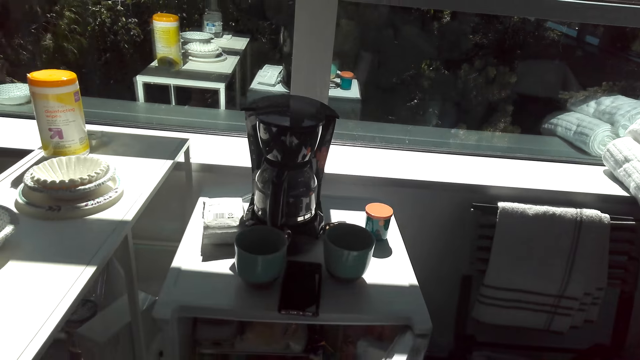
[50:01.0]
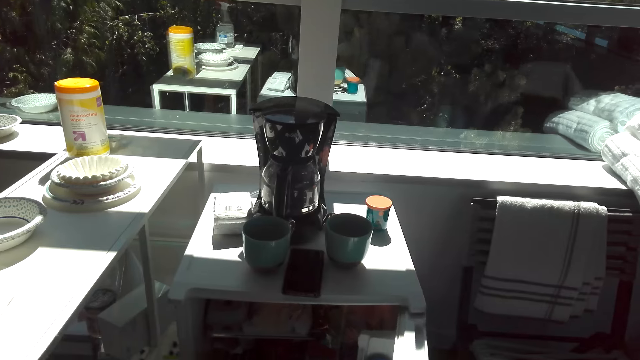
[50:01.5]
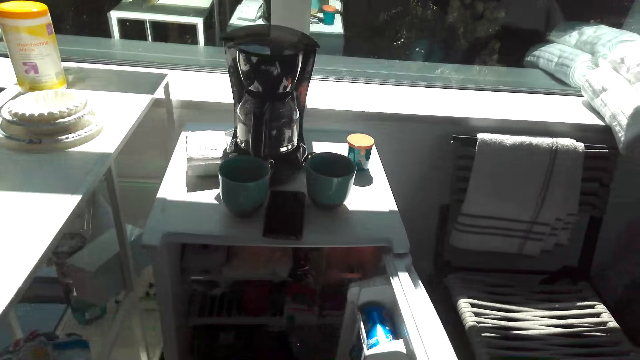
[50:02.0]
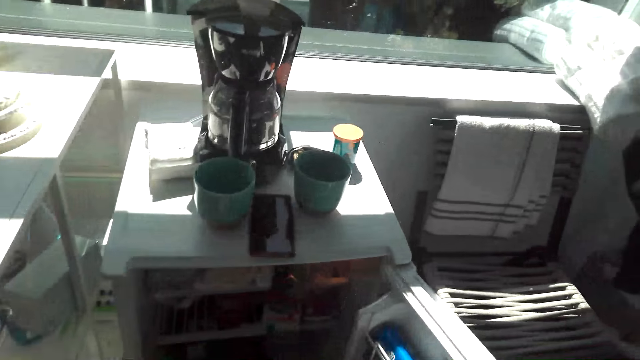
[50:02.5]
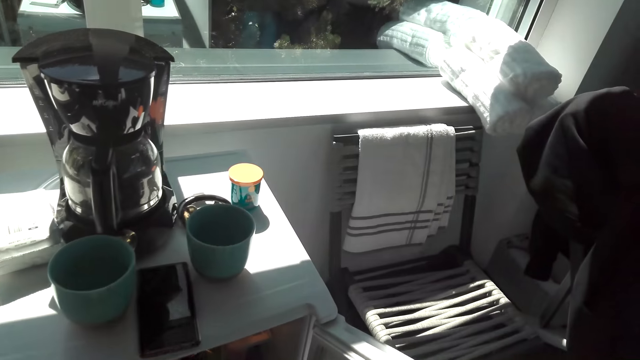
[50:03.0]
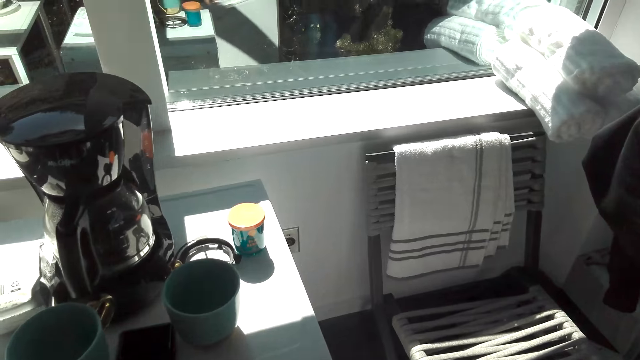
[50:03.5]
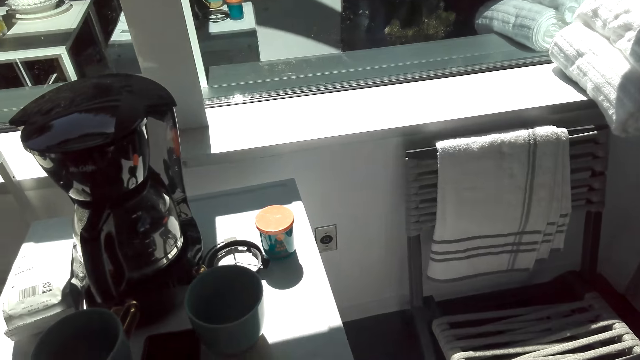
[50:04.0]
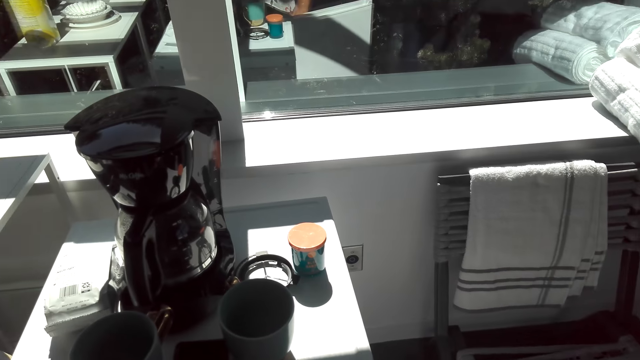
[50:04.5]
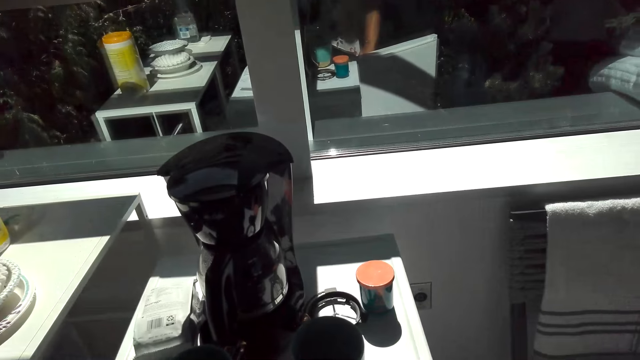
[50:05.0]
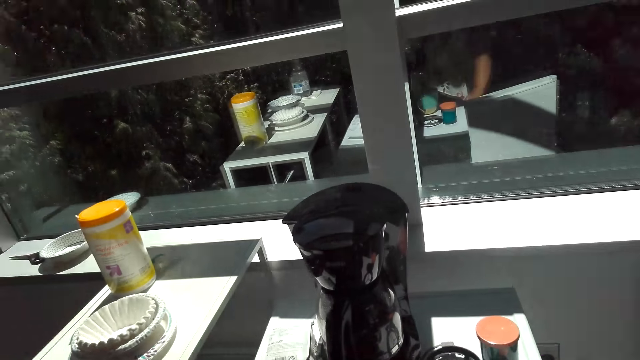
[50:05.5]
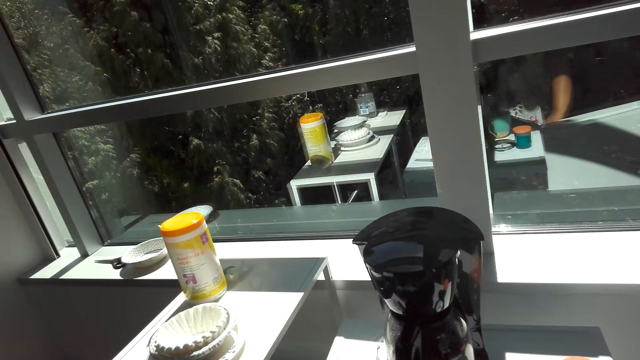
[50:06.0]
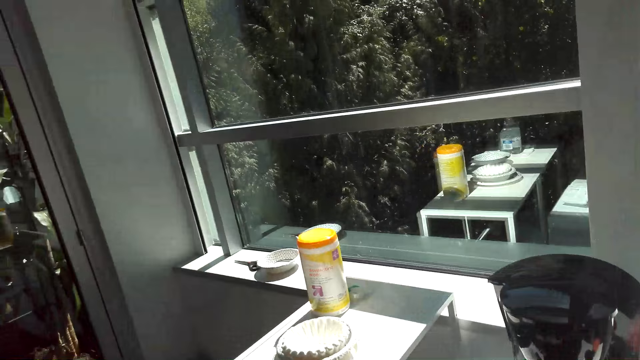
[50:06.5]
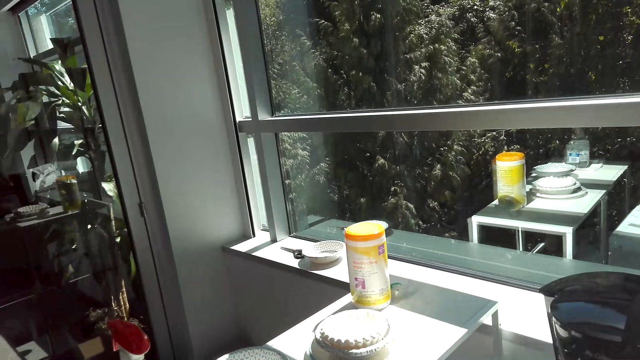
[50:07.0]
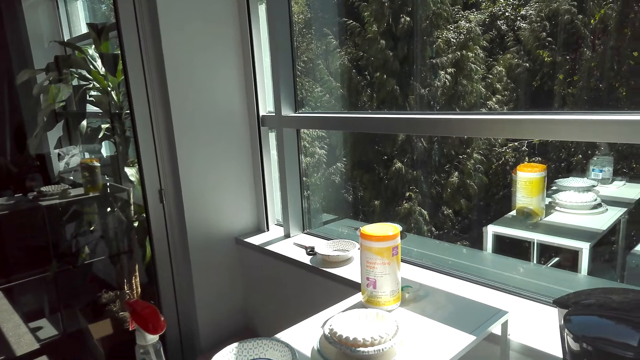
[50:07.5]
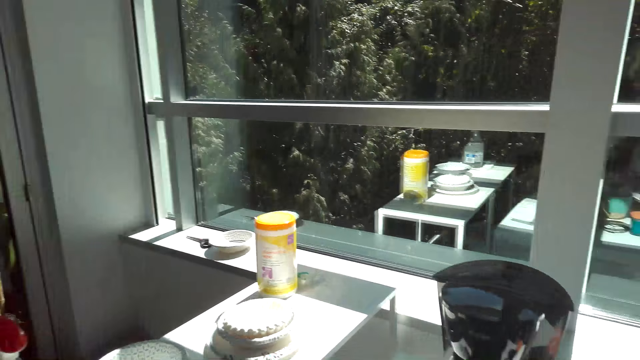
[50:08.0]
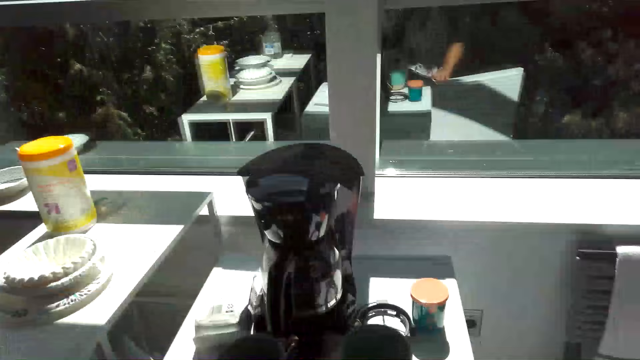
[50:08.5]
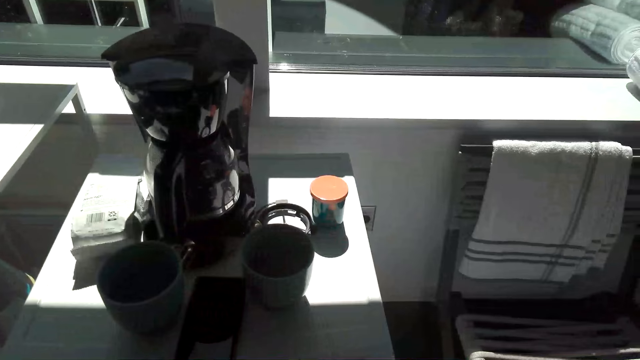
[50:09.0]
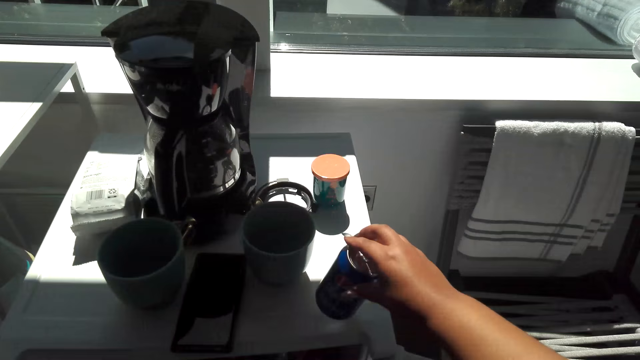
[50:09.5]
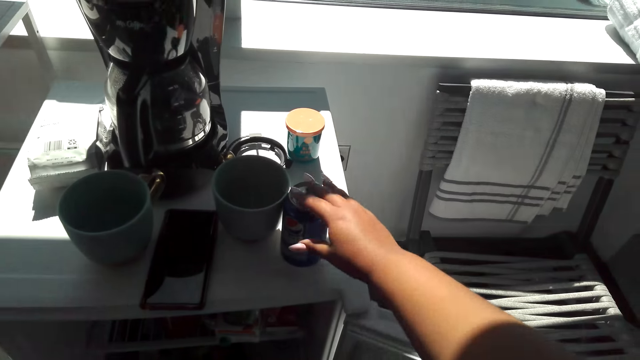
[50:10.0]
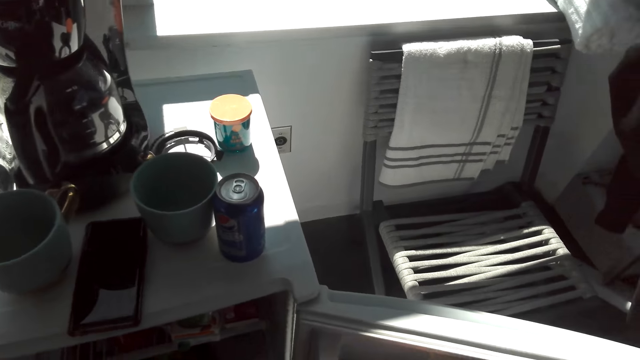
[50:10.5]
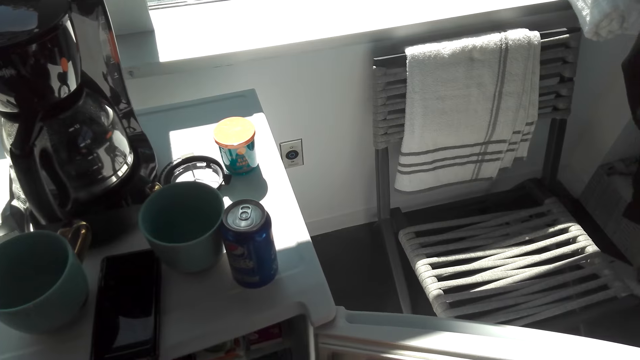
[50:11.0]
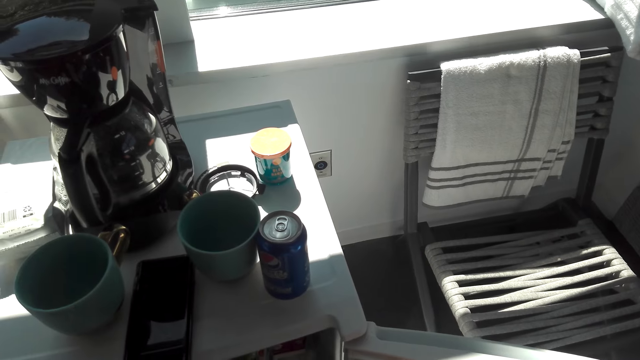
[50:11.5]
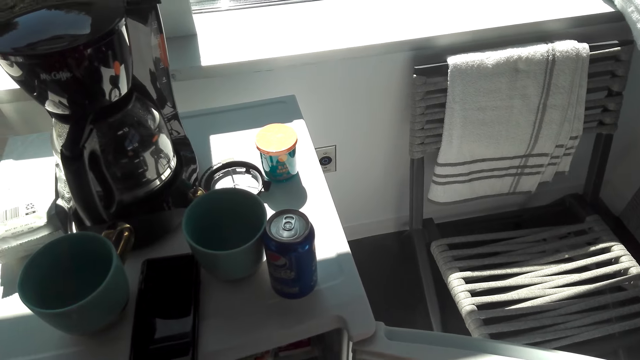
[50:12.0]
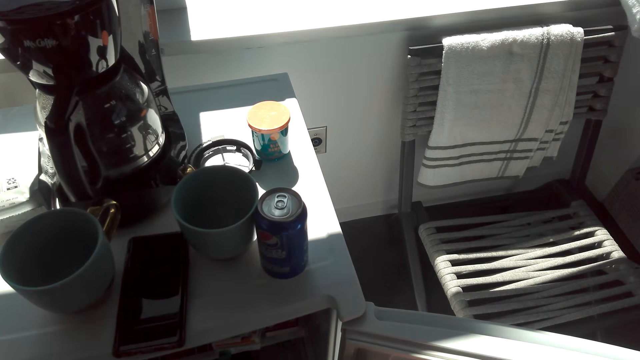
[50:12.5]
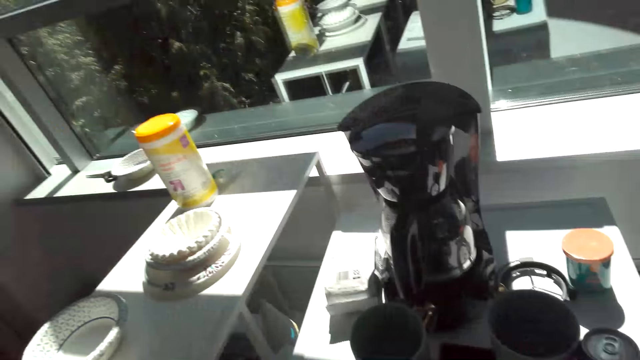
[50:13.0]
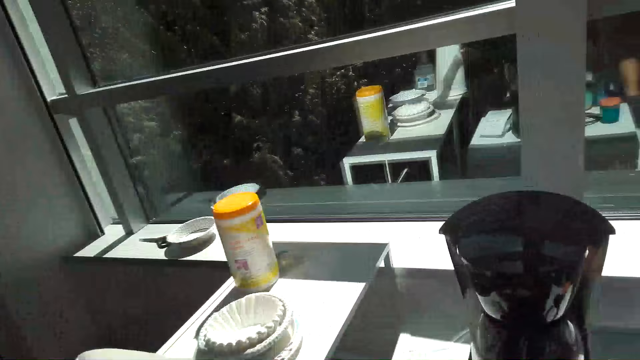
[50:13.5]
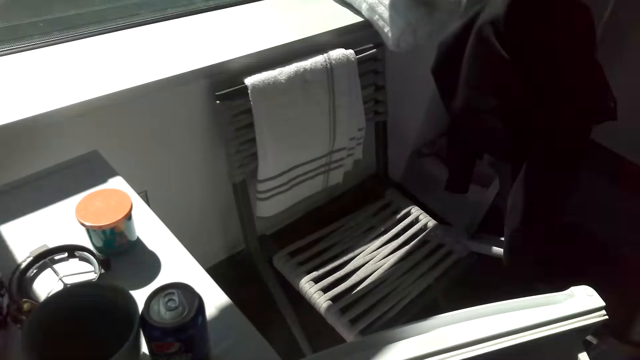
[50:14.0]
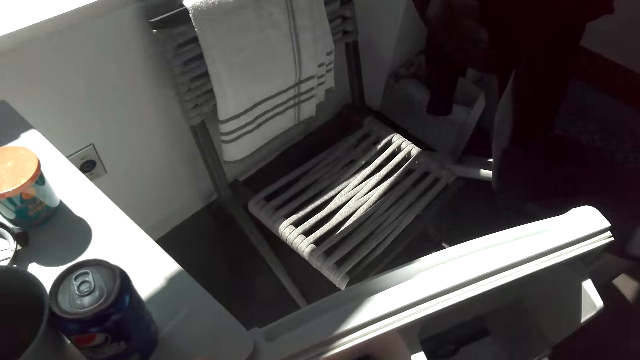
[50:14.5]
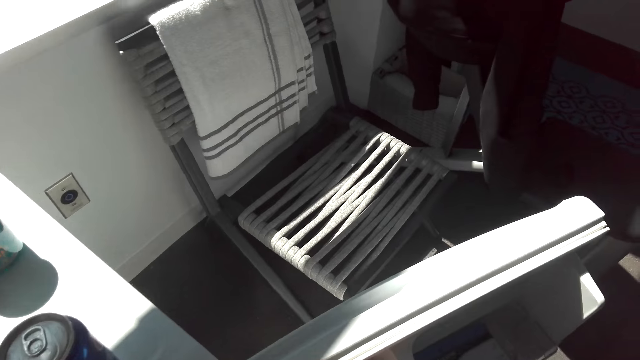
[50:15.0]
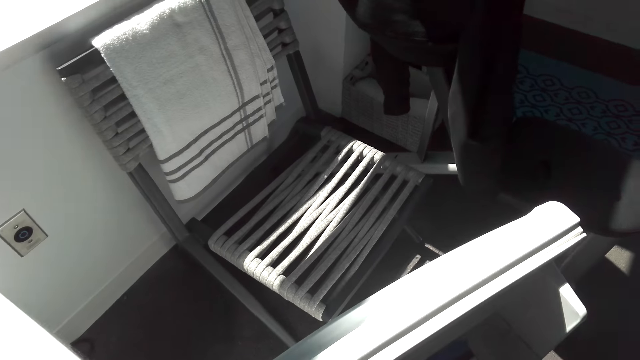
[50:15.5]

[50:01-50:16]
The camera wearer picks up a drink from the fridge. They open the fridge. They put a can of soda on the fridge. They pick up something from the fridge.

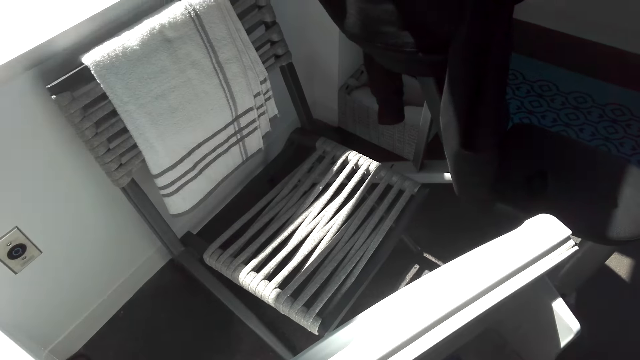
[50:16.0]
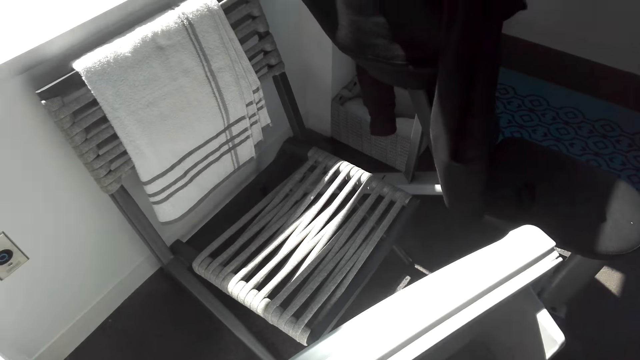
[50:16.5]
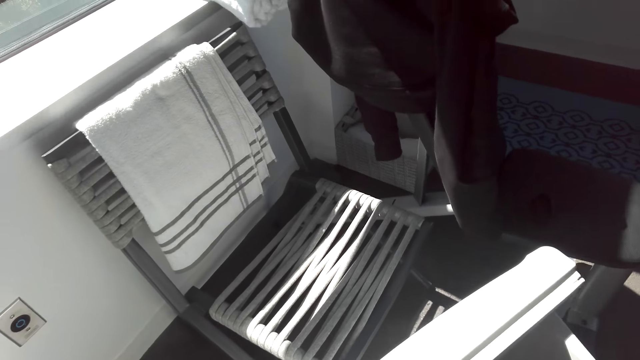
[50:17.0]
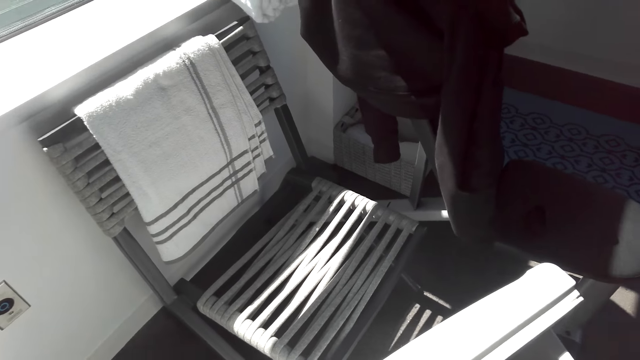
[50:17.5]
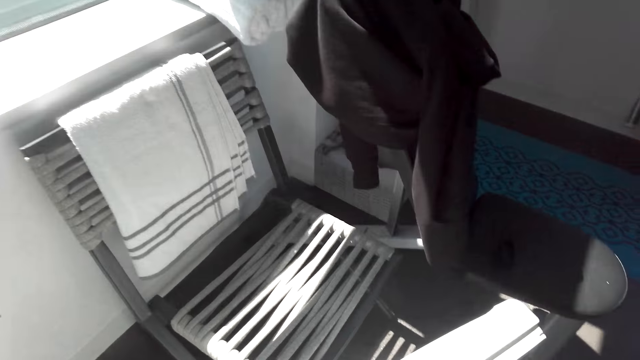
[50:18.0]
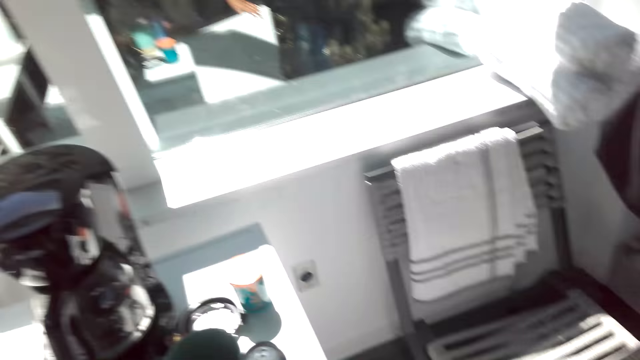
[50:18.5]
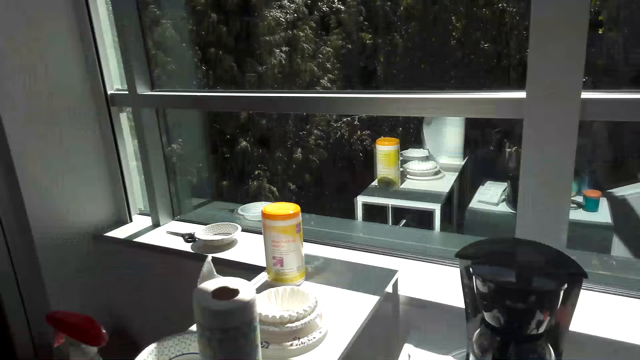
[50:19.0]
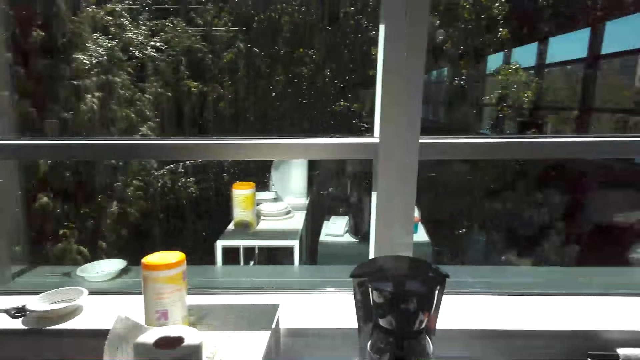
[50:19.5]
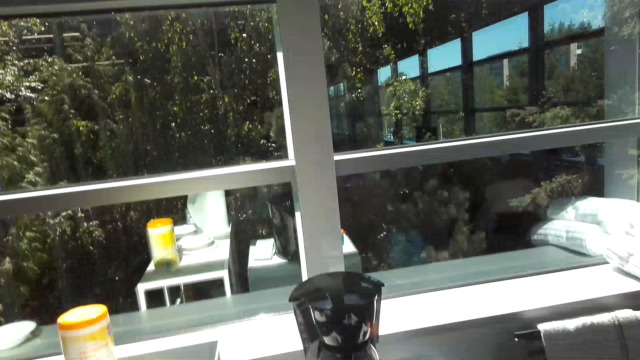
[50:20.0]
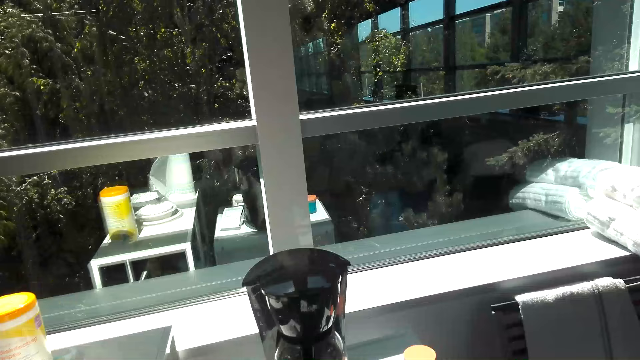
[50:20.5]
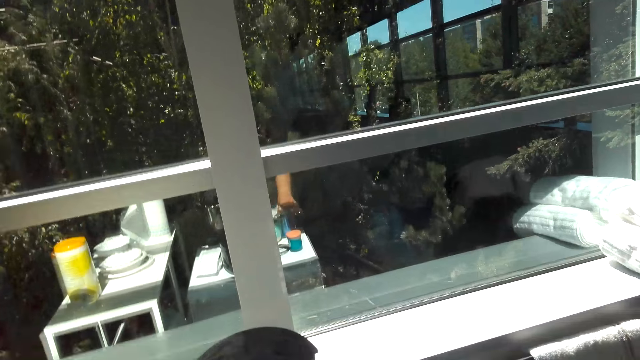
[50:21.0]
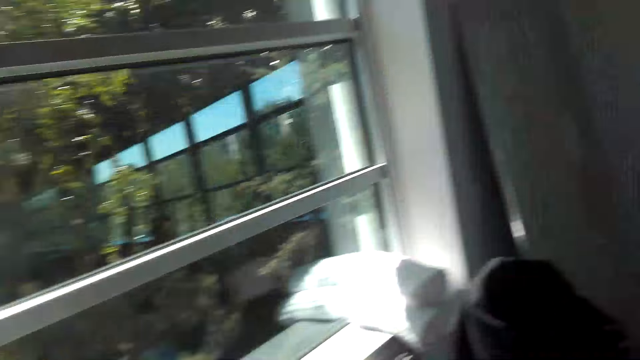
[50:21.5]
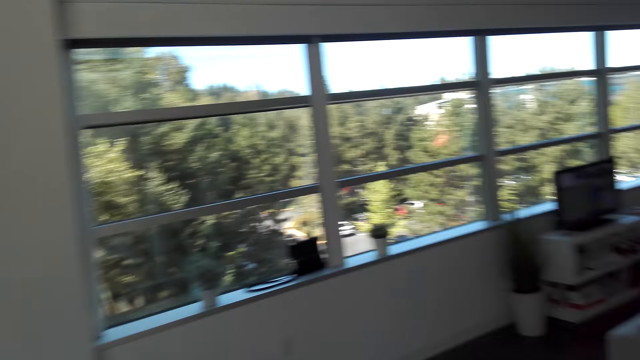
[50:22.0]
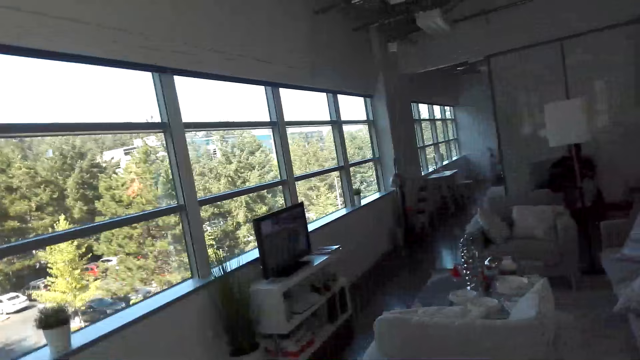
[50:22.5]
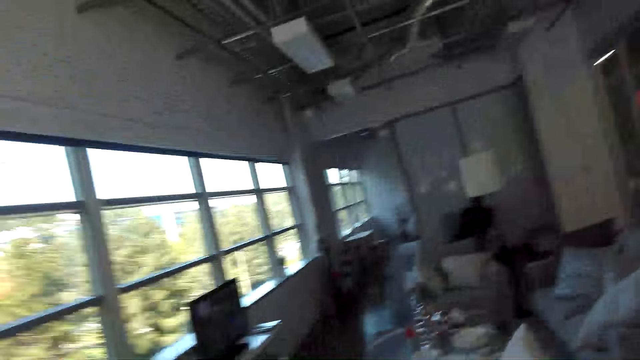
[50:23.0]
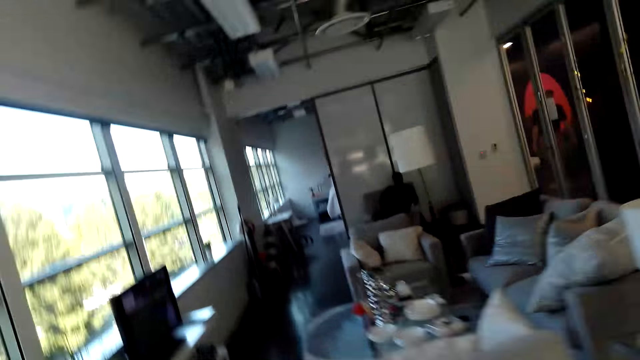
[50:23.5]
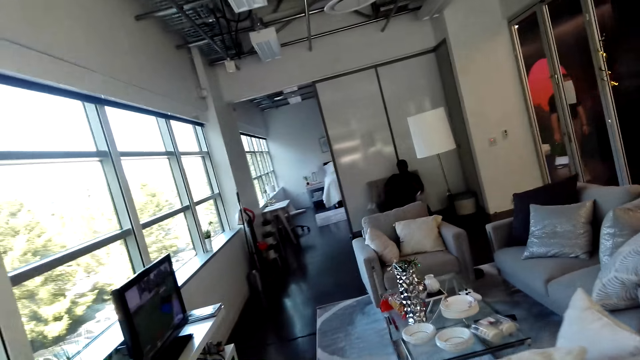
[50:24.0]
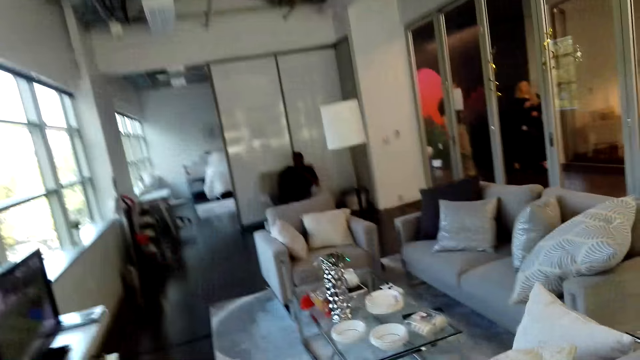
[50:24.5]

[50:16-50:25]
The camera wearer closes the fridge. They walk around.
